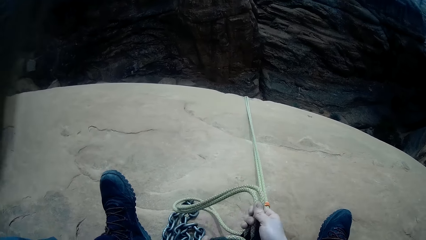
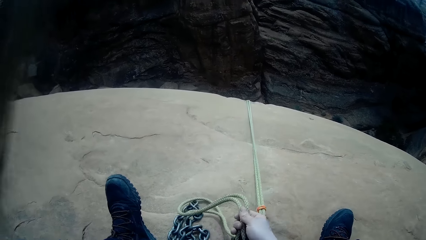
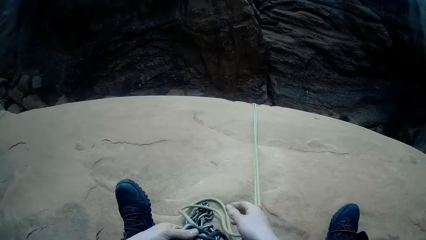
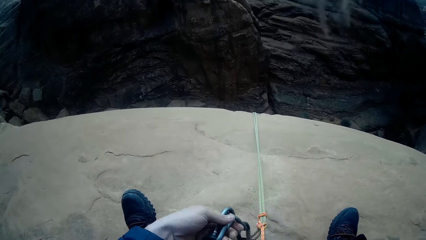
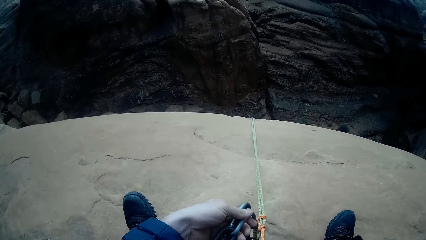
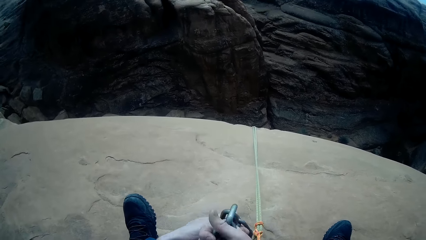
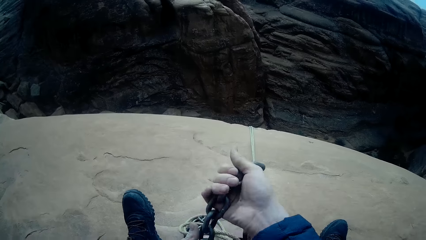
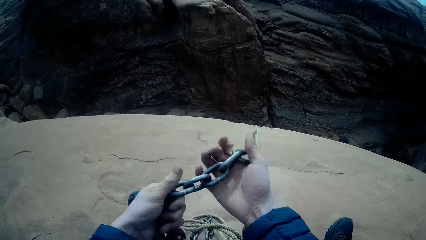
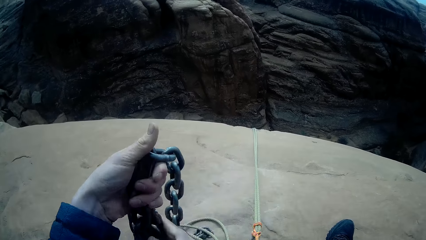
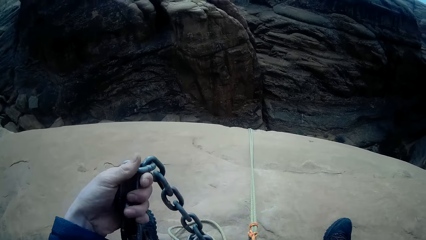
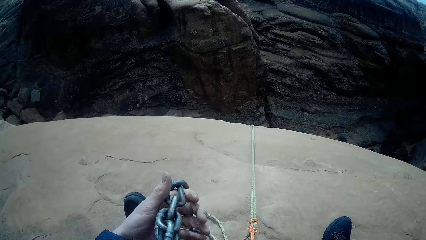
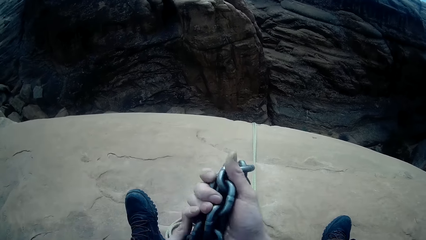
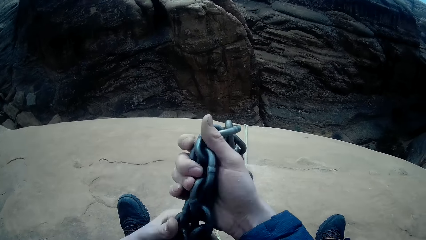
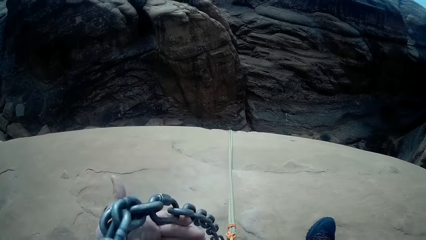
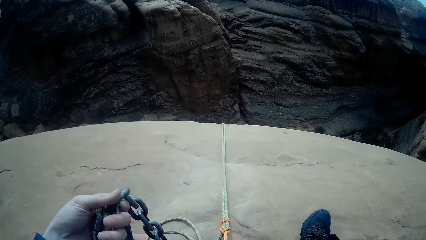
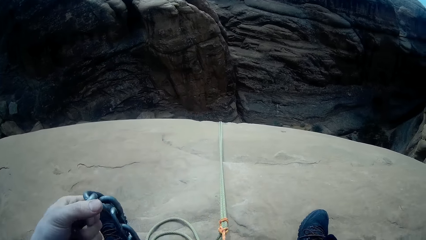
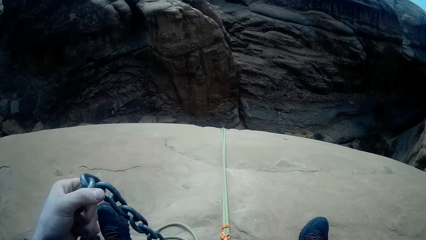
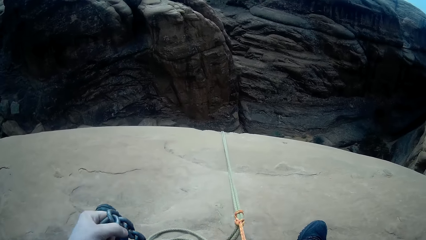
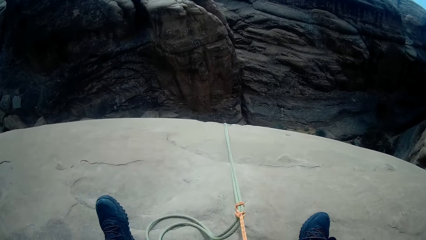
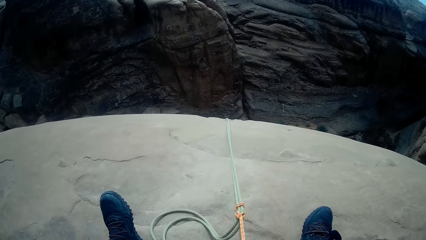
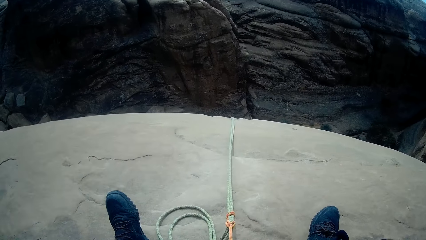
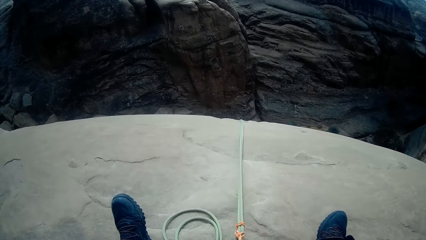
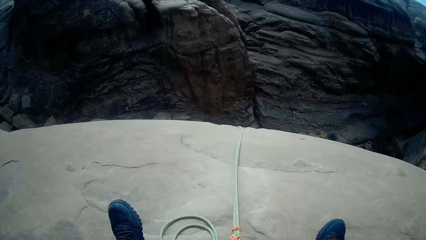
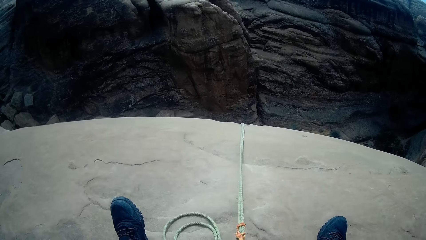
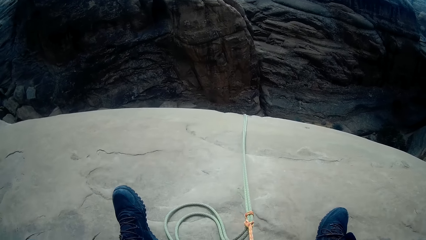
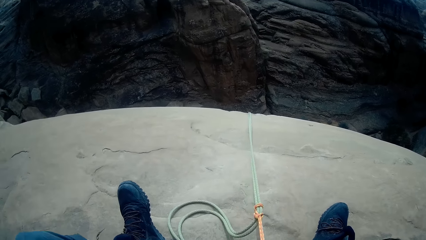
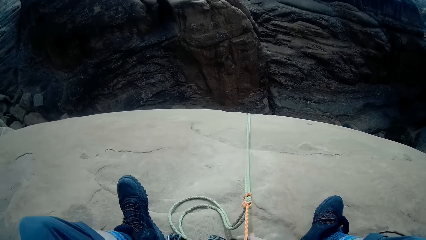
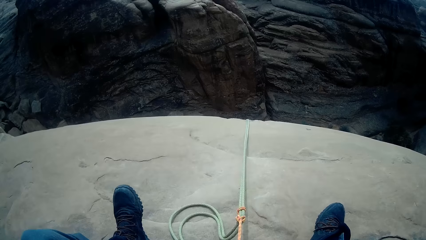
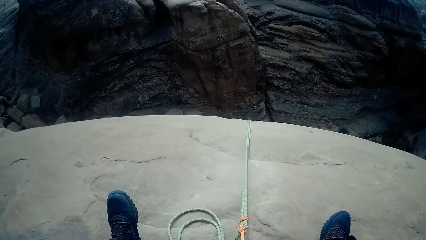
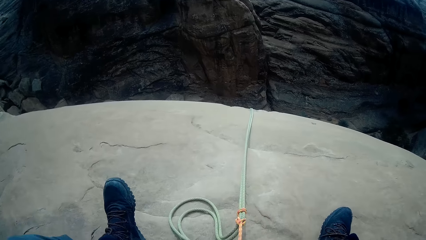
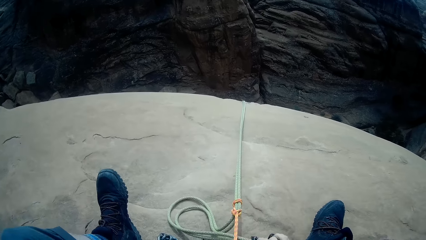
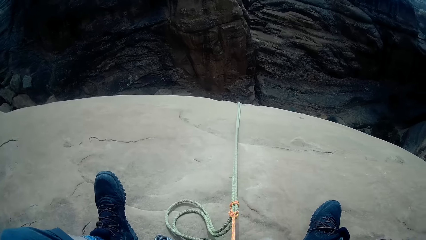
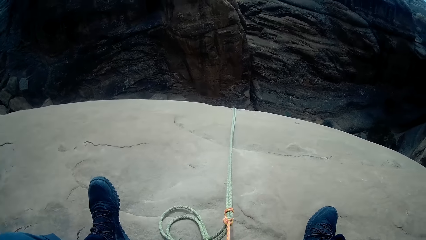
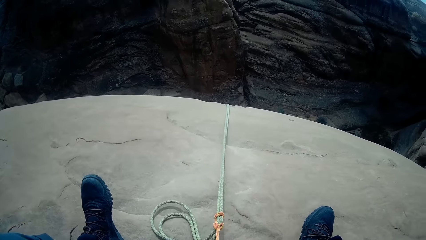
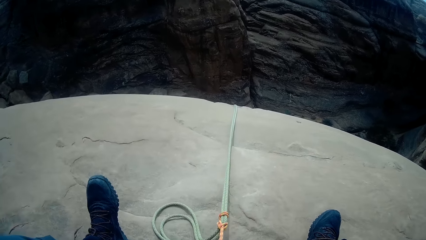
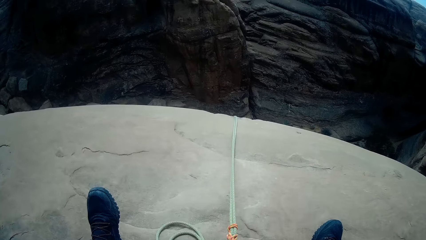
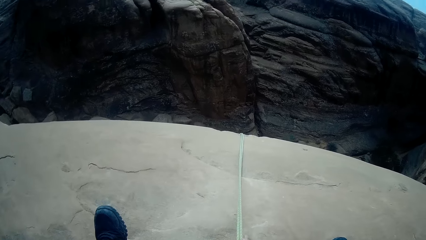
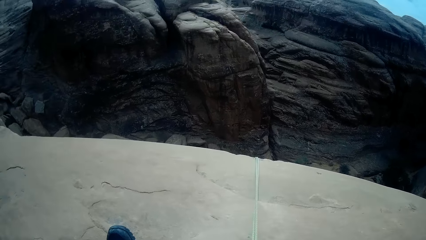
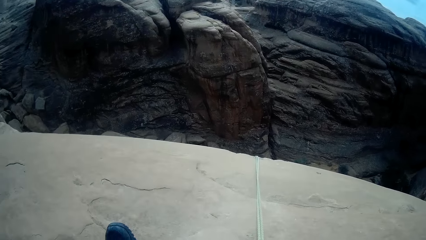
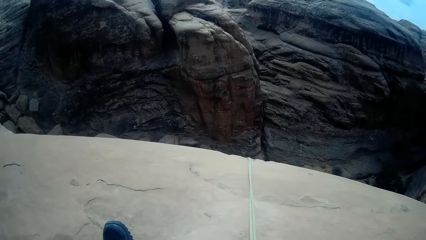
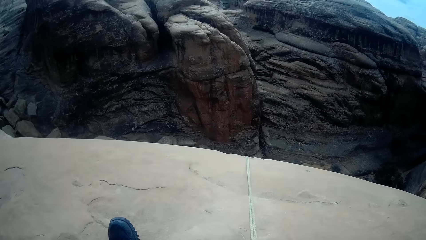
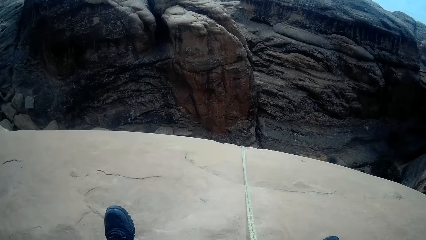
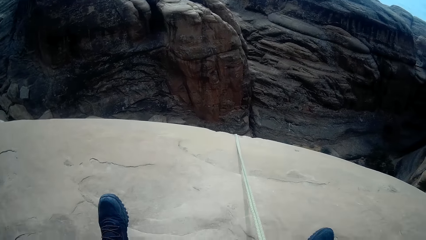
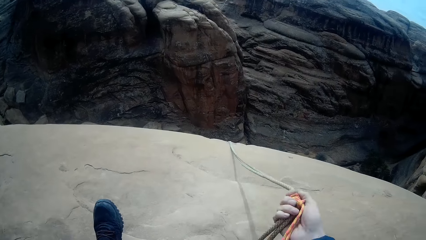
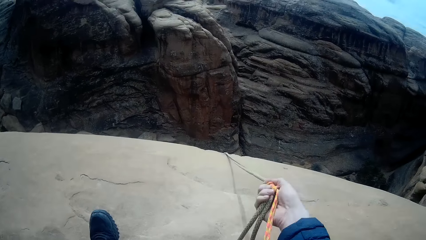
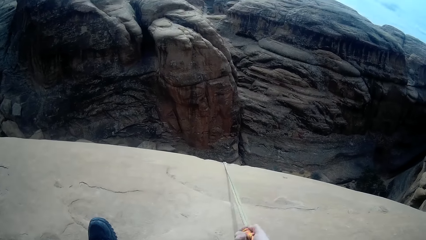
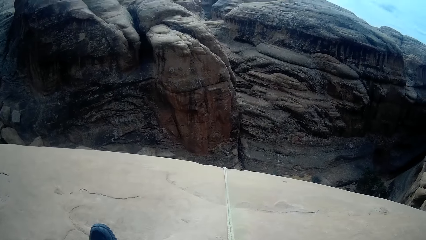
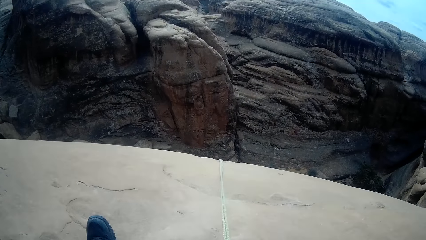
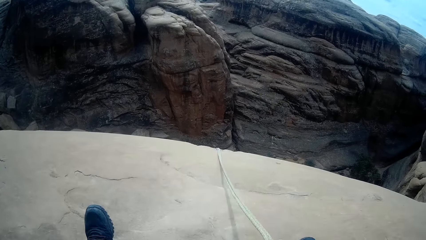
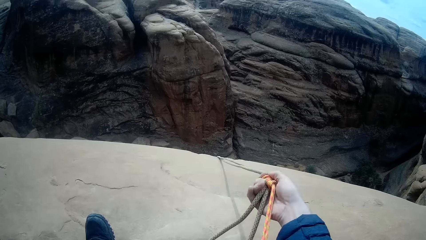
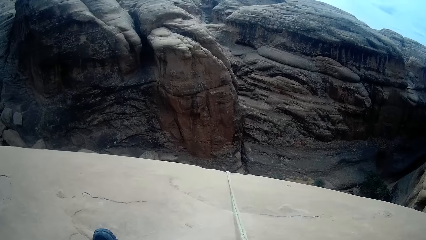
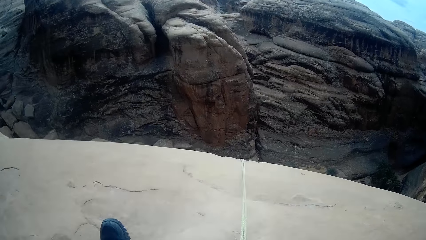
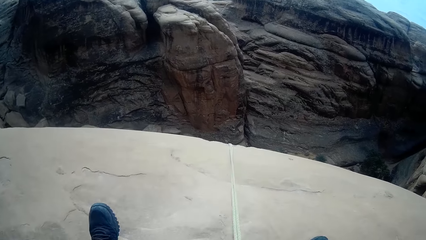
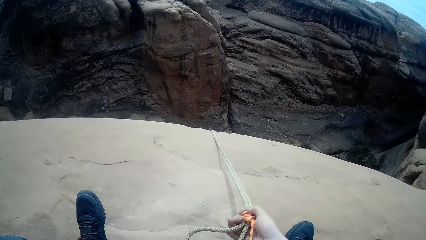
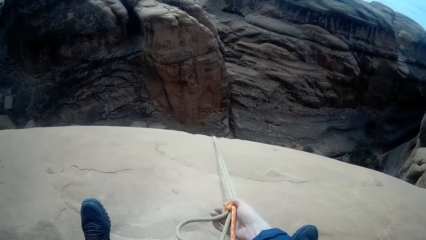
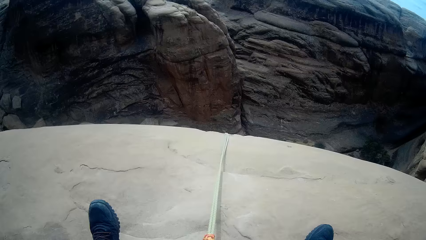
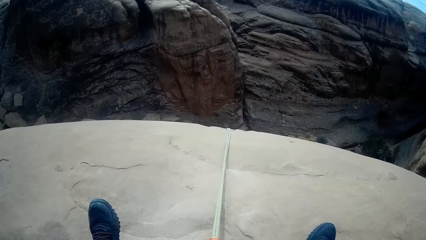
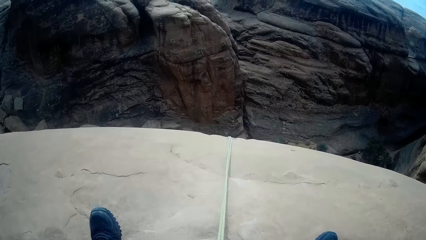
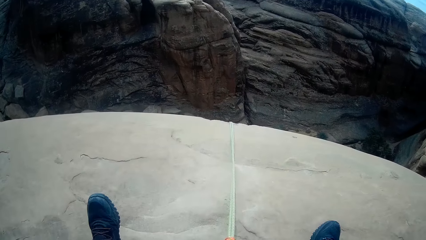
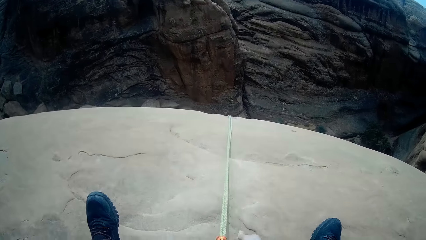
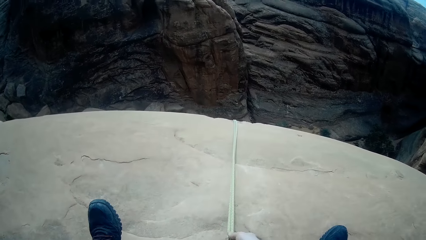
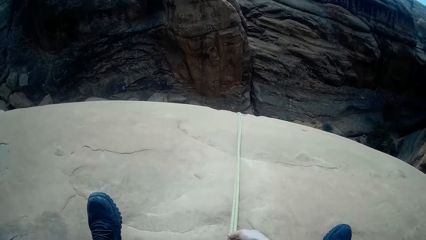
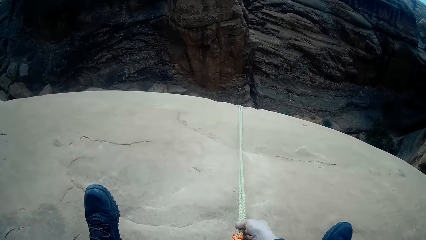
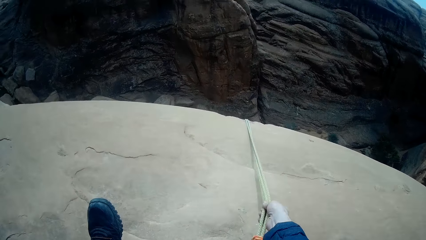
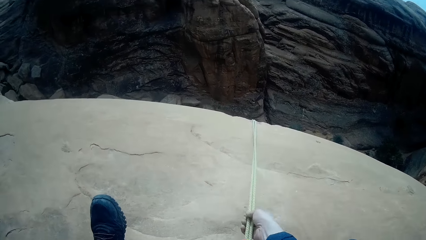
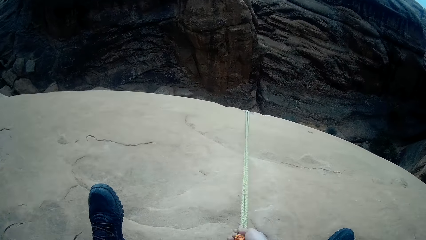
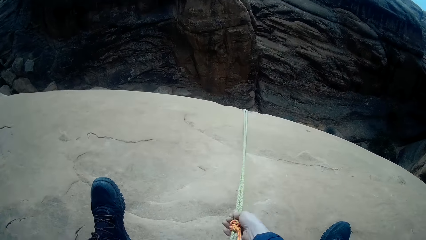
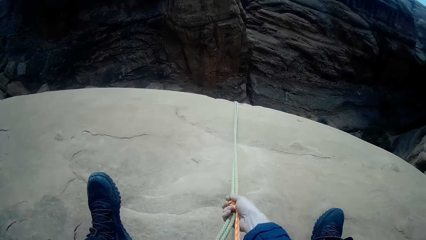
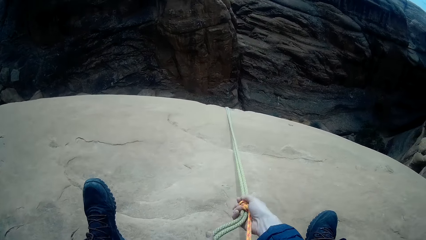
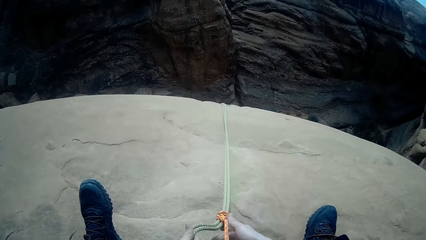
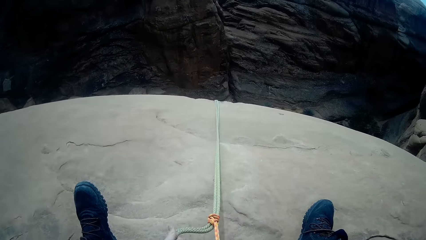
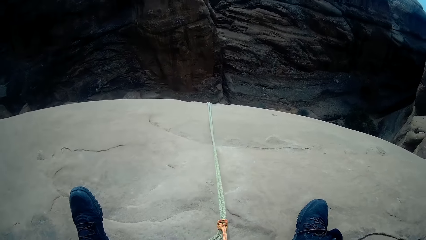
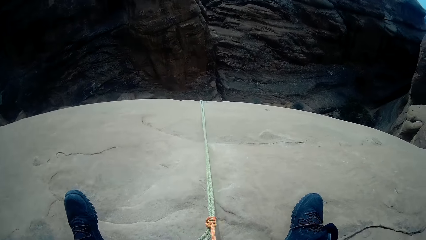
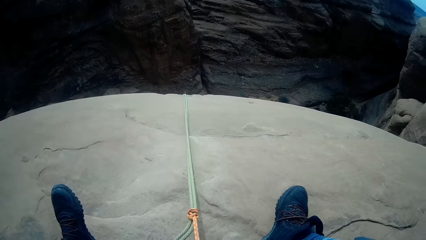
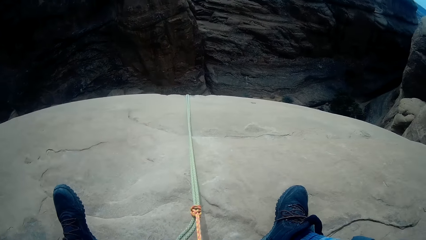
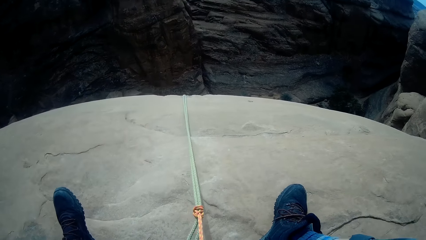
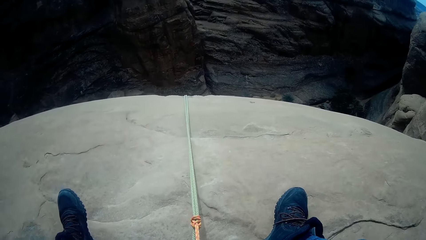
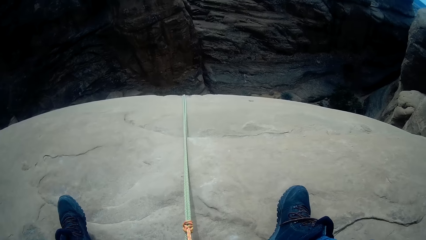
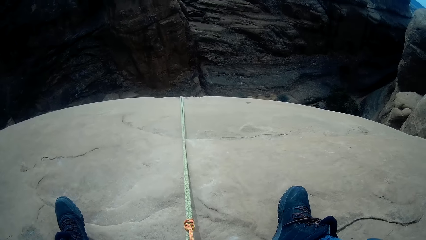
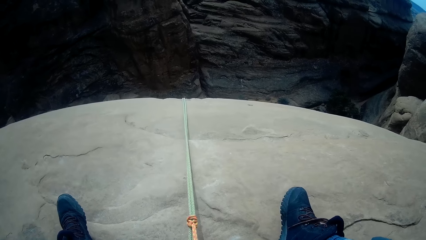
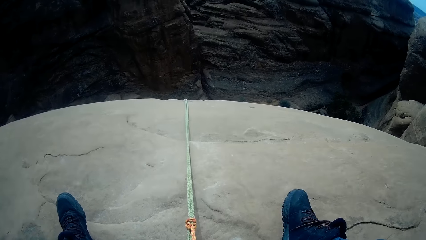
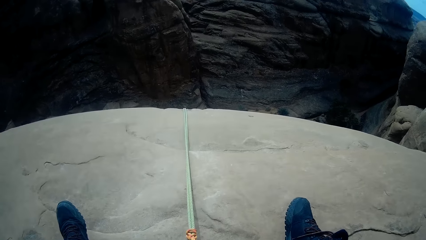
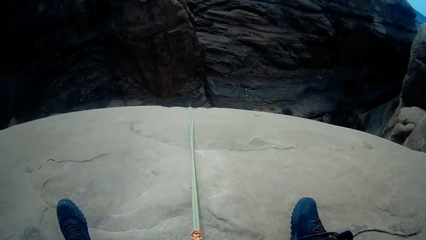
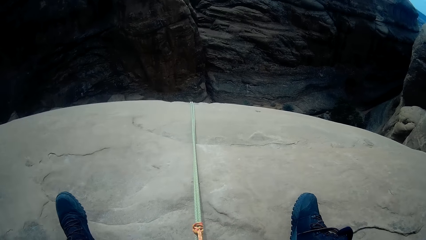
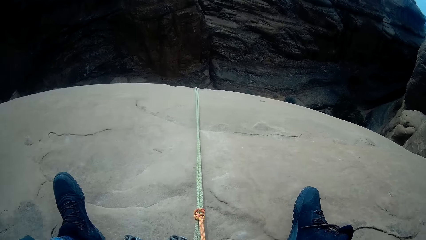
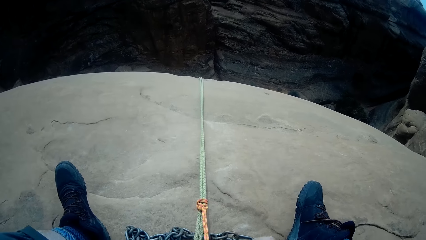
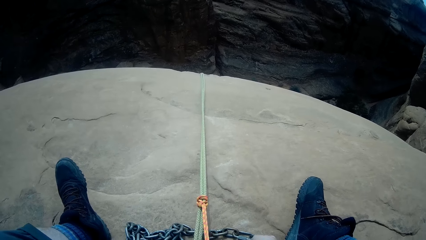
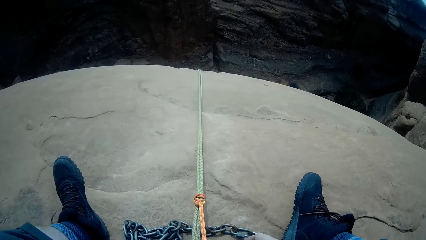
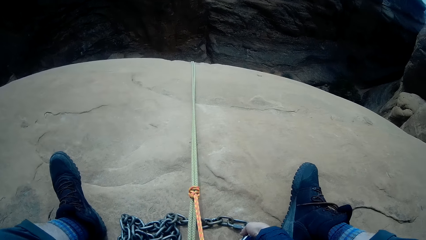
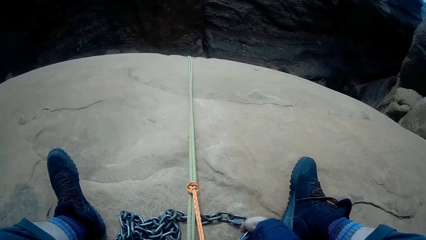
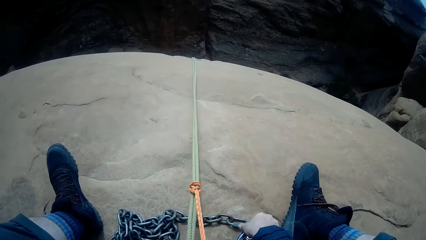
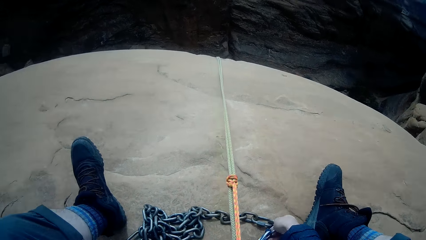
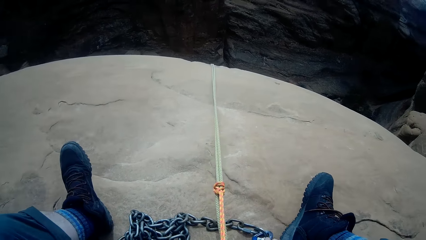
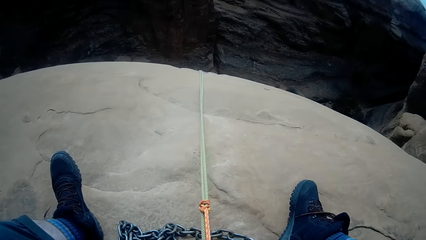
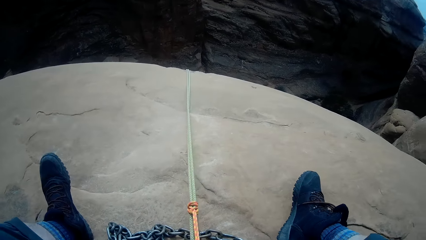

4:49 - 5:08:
The camera wearer holds a chain with both hands. They put down the chain and pull the rope. They pull the rope with both hands. They hold the chain.
